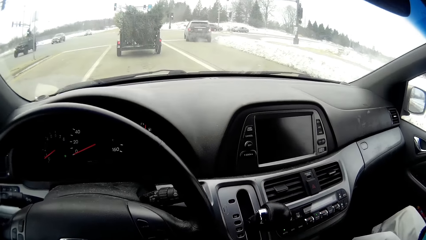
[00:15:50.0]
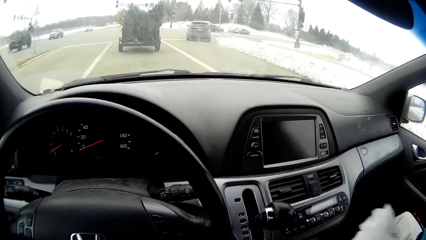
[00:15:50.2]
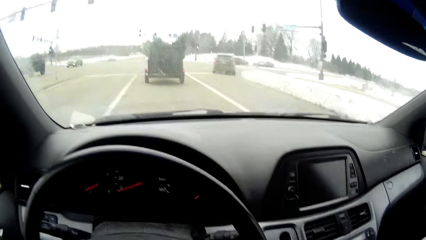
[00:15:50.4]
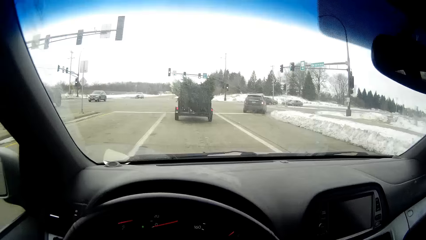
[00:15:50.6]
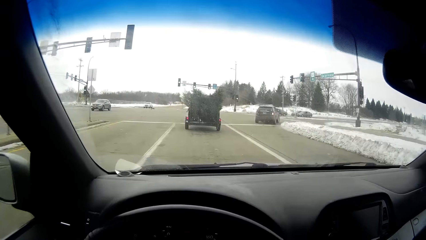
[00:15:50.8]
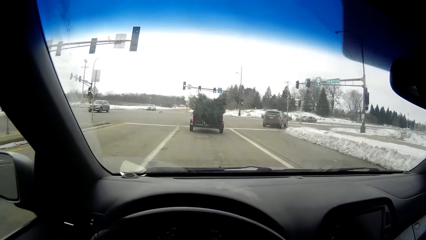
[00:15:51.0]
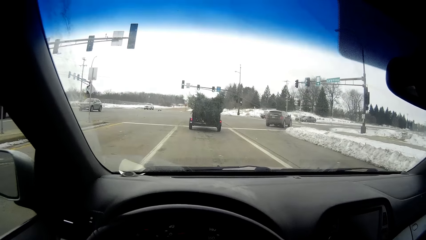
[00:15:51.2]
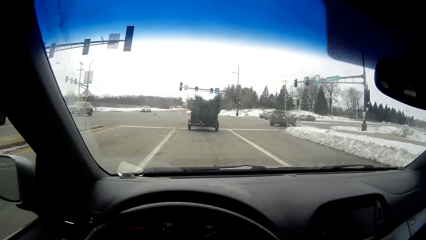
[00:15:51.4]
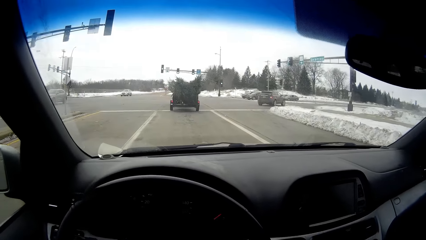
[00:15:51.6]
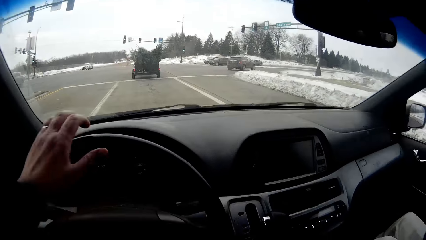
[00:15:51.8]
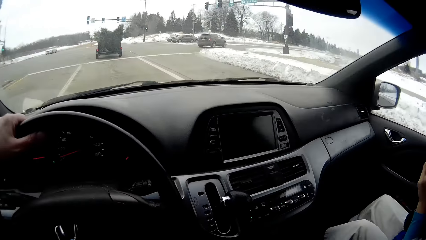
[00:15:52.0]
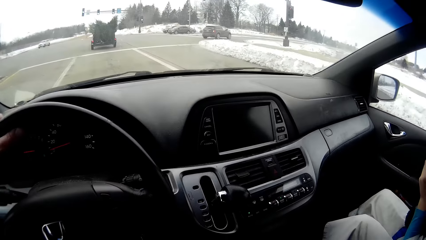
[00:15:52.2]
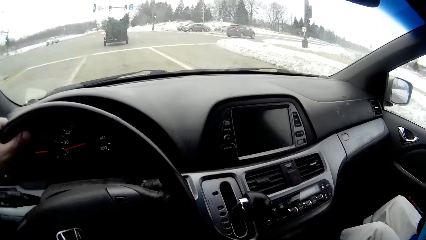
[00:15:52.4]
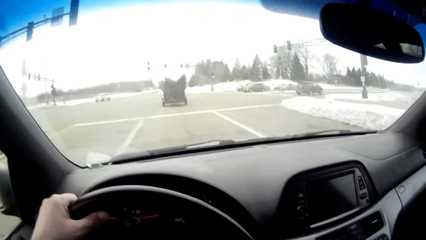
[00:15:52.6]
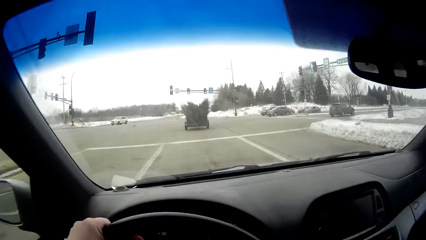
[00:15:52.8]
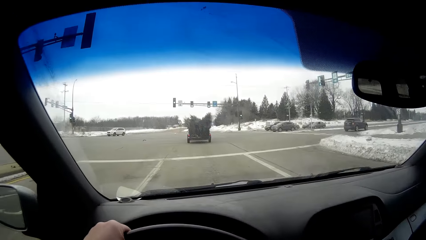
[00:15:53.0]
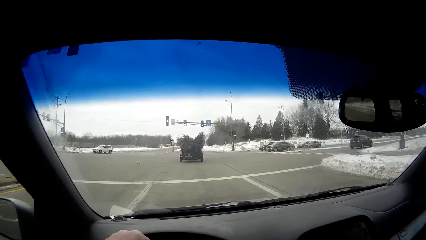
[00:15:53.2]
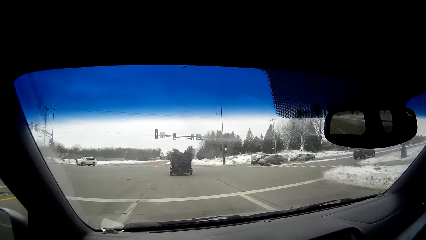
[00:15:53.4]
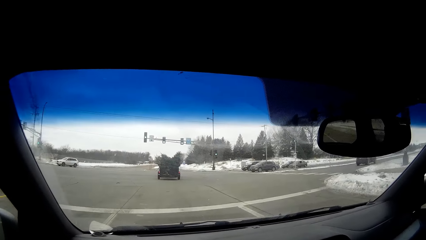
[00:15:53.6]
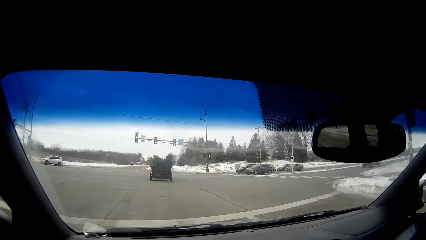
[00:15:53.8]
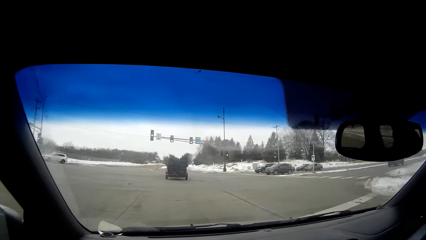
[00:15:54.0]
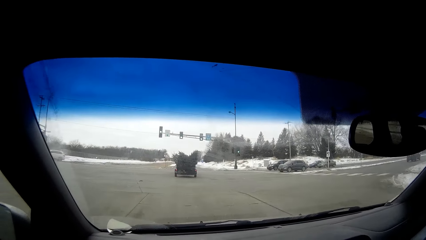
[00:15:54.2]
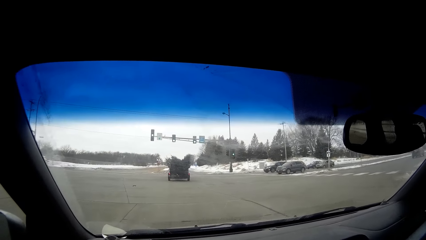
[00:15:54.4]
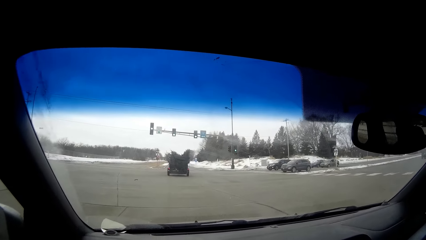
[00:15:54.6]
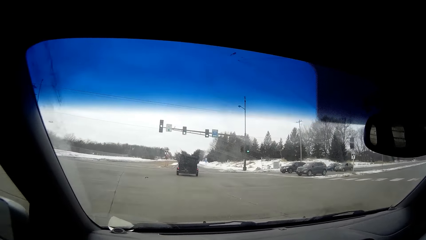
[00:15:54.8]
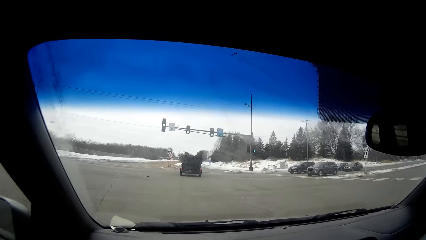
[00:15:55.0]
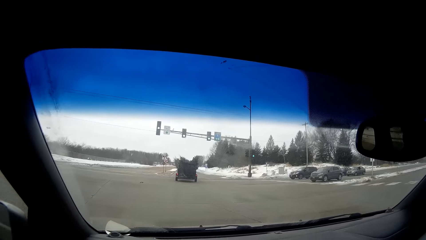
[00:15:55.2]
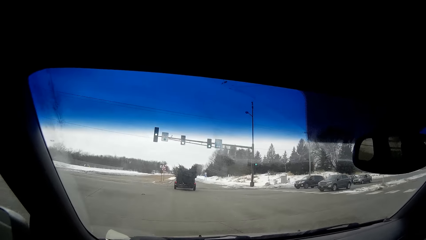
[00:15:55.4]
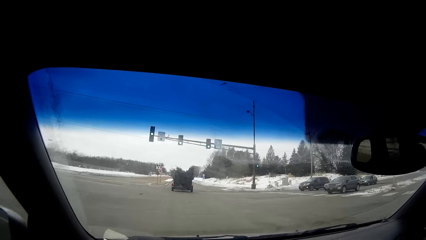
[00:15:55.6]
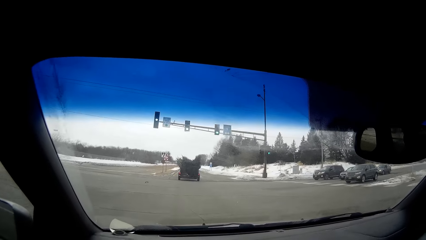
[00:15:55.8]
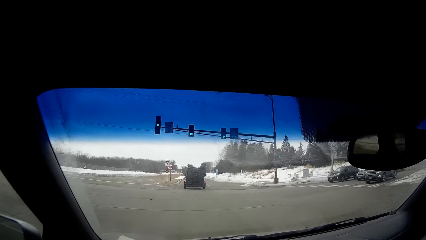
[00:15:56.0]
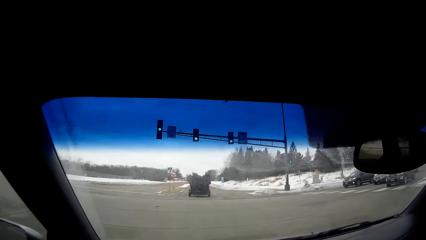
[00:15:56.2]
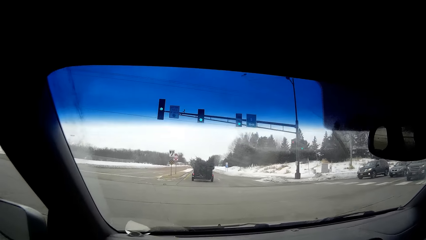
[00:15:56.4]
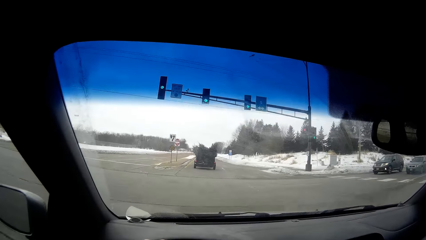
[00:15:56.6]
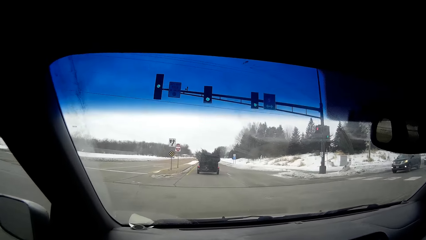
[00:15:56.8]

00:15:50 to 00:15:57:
The camera wearer drives the car on the road.

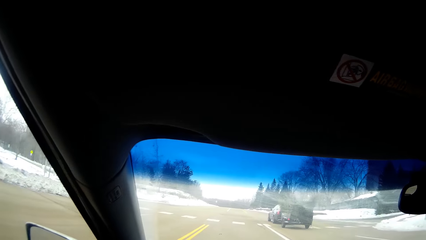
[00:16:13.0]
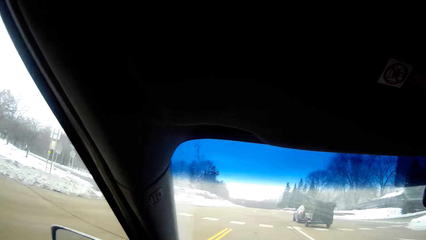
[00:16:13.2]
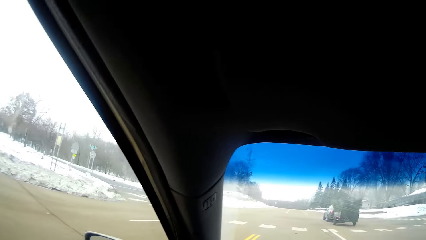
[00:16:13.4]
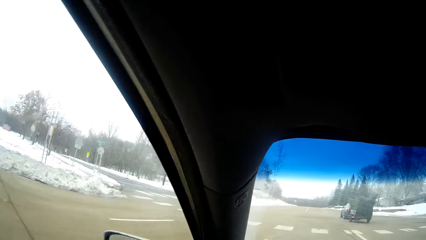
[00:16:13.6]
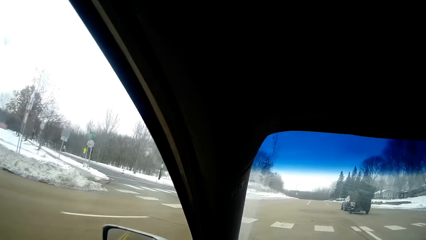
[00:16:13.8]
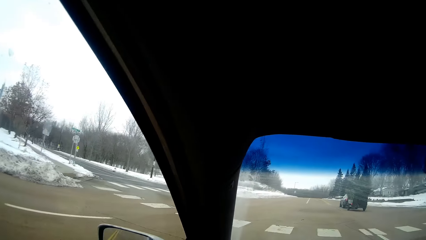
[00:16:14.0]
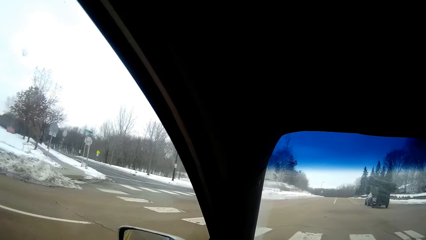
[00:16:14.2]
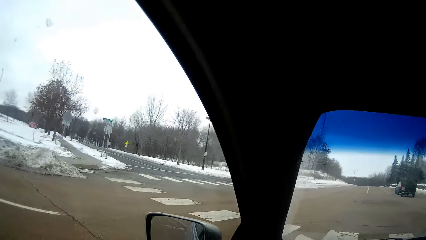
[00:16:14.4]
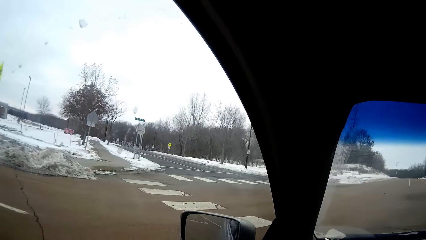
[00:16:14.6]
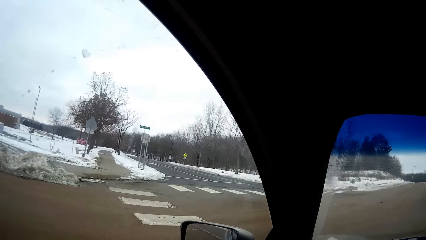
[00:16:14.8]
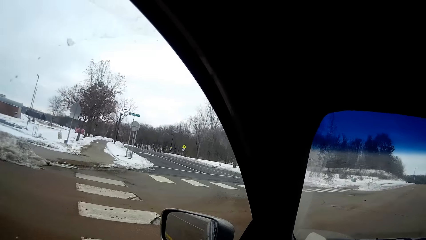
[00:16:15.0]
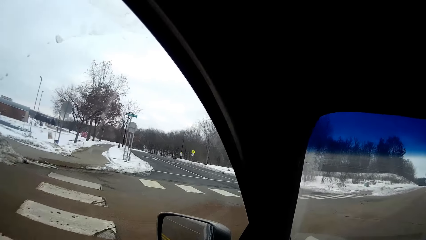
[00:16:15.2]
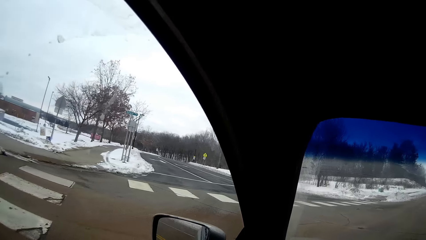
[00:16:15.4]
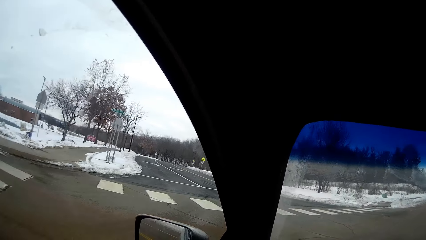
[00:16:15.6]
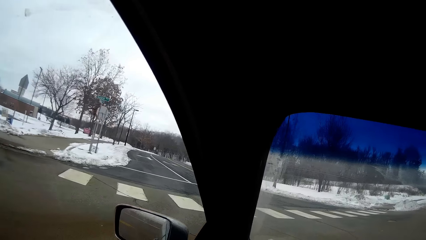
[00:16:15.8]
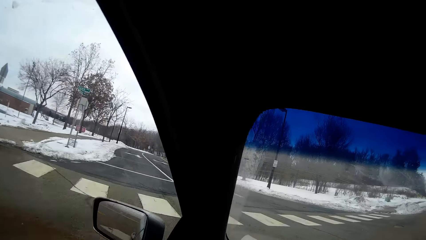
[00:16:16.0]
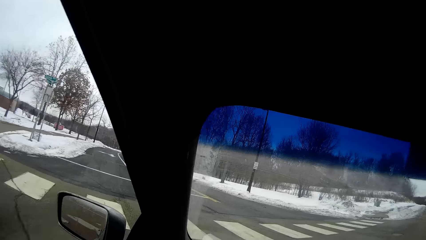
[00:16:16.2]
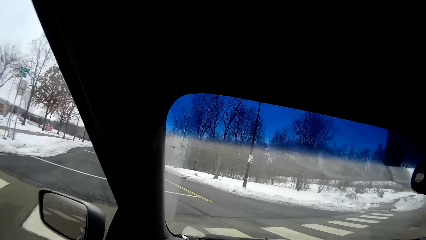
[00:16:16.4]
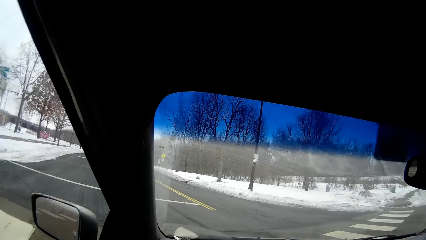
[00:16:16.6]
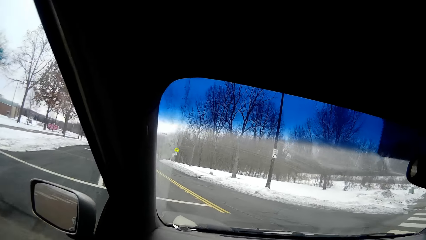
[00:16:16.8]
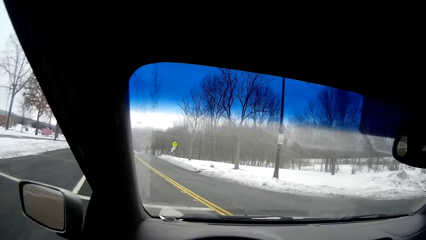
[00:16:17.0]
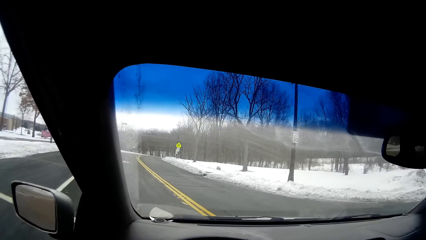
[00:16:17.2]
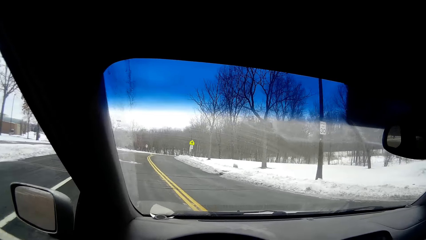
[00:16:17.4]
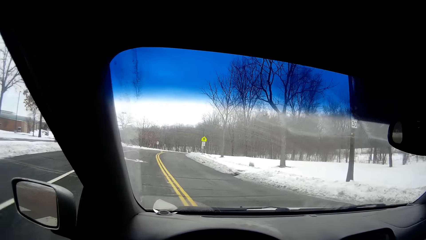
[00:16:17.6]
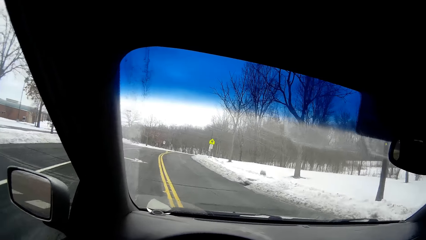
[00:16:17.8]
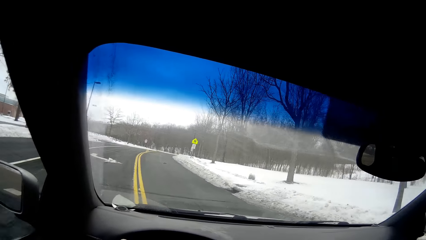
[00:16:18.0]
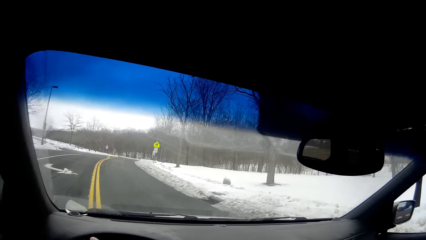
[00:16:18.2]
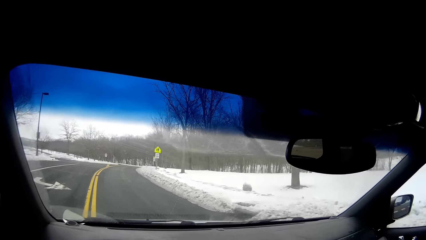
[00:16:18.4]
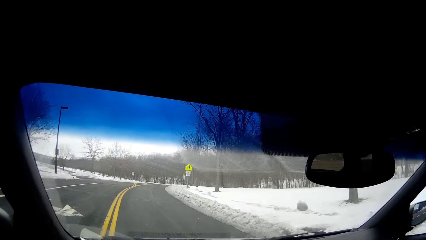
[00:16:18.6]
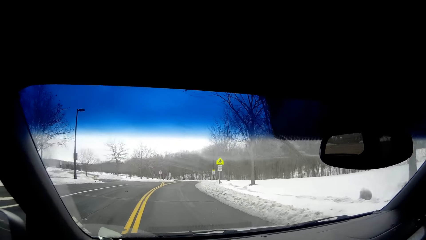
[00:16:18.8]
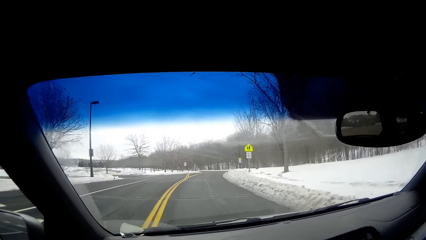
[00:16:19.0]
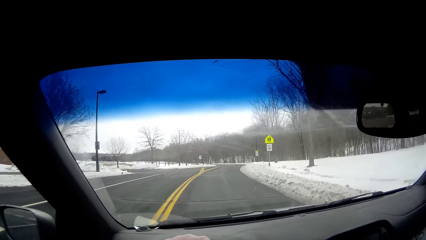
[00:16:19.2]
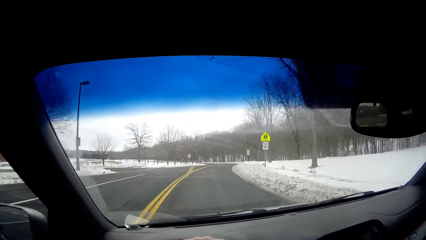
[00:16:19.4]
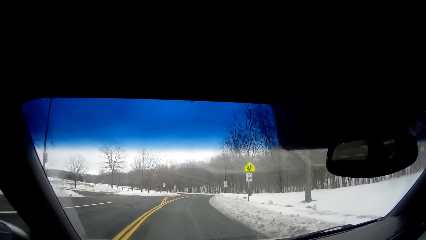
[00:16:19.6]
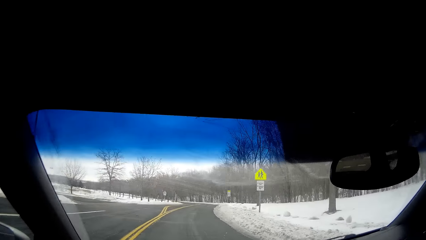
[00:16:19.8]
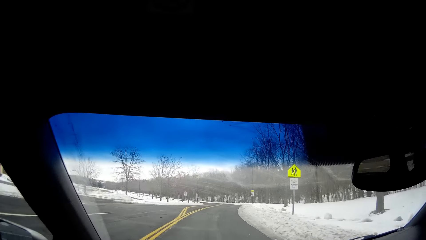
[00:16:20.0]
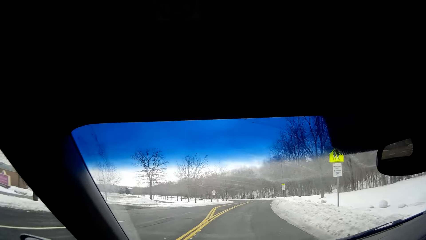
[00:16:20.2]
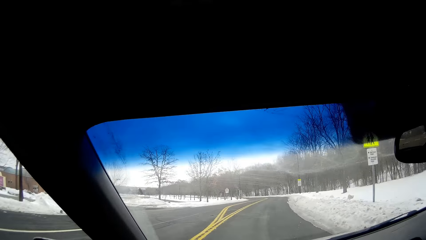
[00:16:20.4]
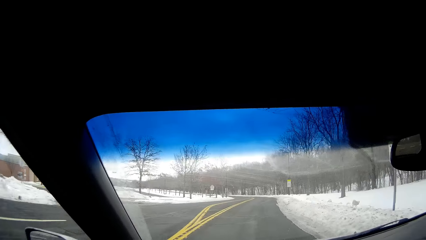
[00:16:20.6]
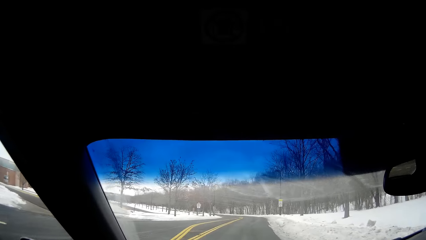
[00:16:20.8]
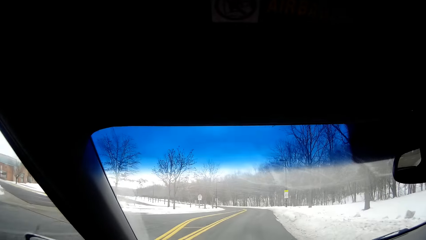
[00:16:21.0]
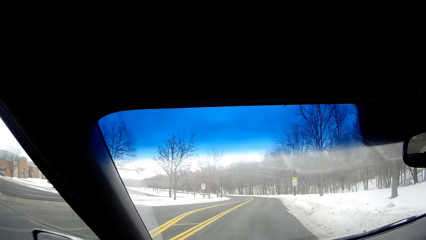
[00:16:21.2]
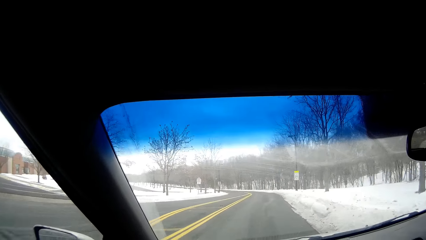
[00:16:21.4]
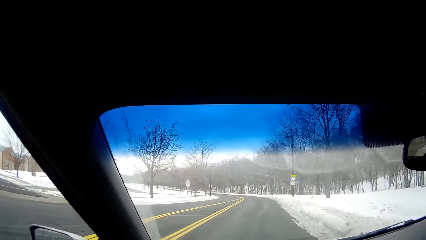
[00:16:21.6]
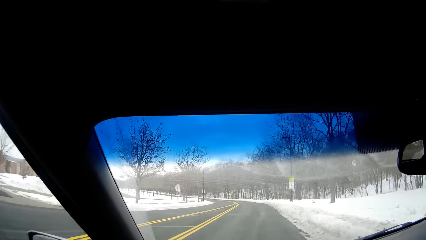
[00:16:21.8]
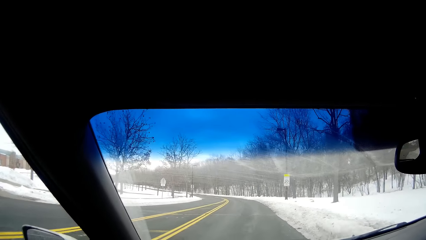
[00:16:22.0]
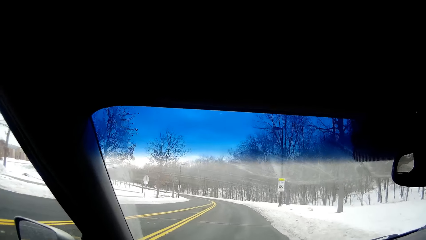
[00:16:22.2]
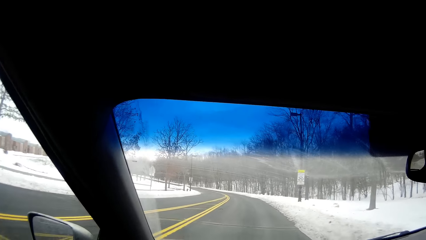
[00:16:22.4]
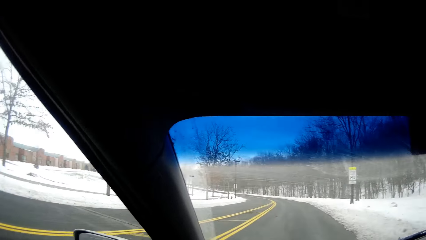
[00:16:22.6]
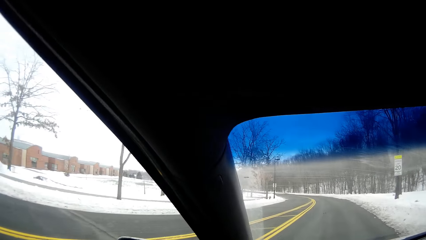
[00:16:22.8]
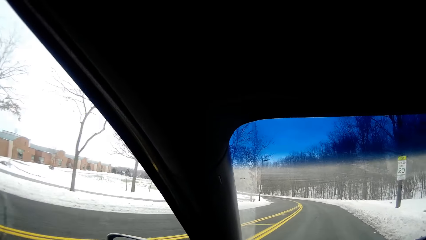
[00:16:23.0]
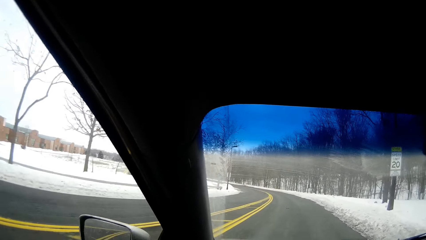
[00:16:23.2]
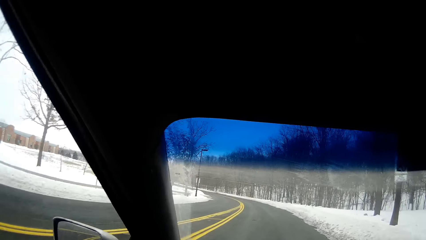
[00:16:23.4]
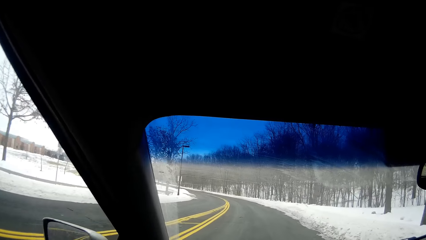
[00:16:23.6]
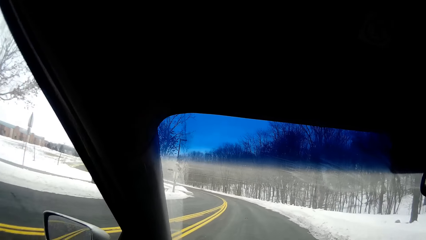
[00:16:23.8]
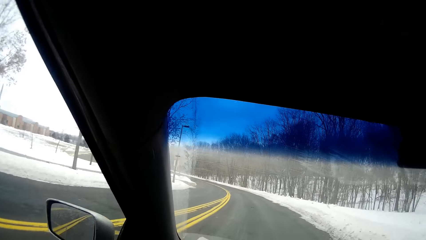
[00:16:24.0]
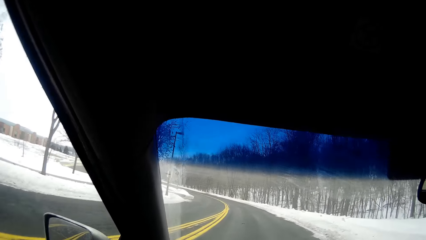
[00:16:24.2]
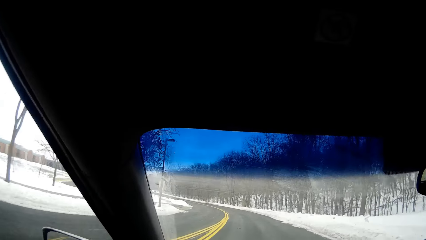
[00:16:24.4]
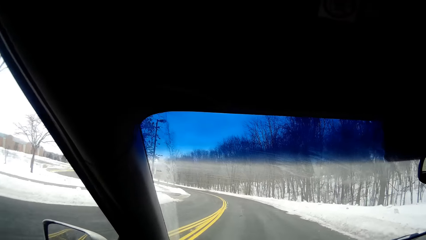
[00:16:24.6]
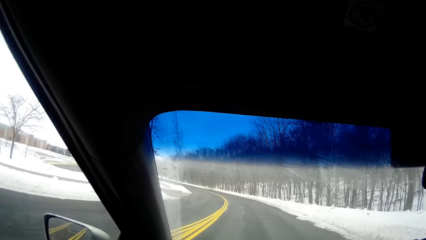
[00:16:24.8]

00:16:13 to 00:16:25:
The camera wearer looks around. They drive on the road. They turn left. They drive on the road.
